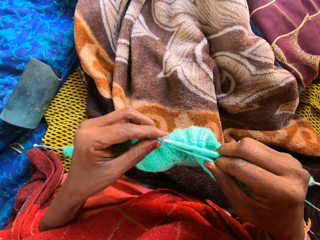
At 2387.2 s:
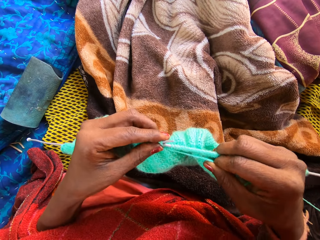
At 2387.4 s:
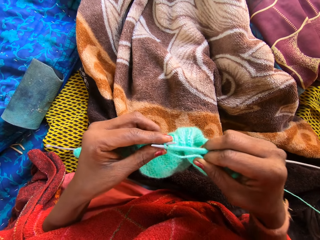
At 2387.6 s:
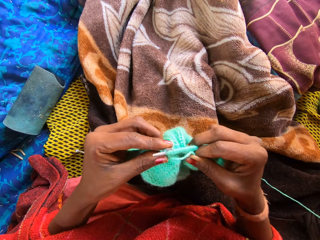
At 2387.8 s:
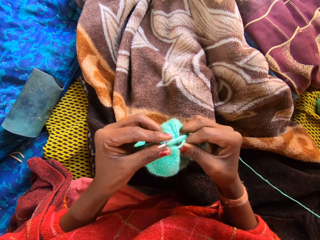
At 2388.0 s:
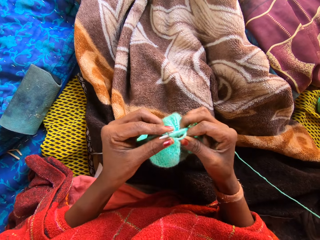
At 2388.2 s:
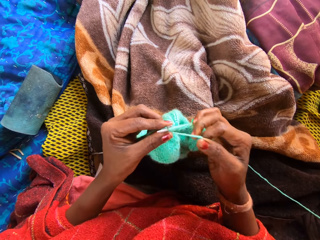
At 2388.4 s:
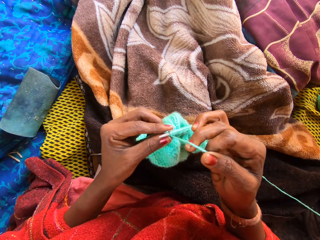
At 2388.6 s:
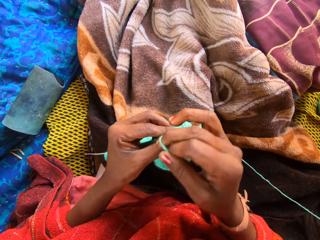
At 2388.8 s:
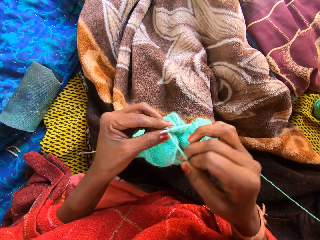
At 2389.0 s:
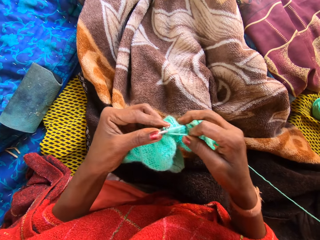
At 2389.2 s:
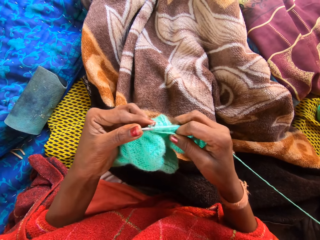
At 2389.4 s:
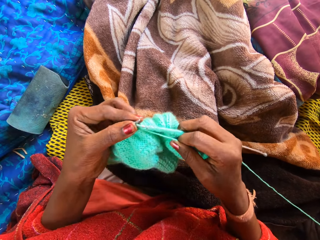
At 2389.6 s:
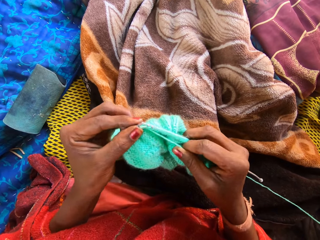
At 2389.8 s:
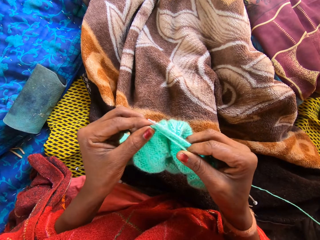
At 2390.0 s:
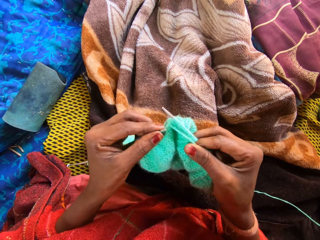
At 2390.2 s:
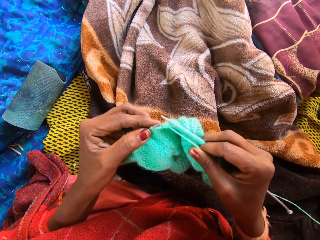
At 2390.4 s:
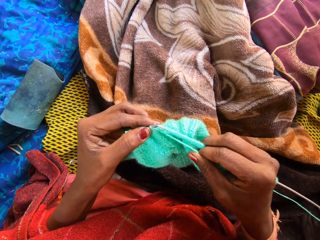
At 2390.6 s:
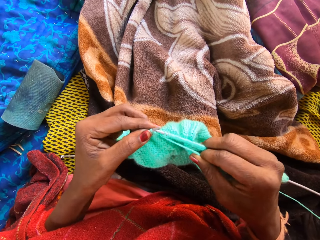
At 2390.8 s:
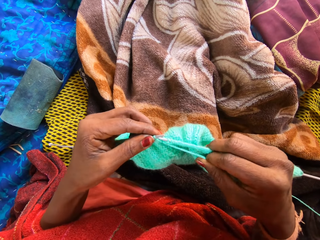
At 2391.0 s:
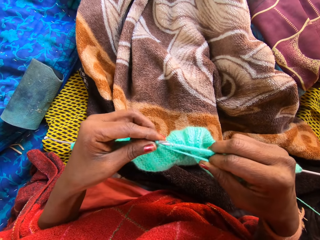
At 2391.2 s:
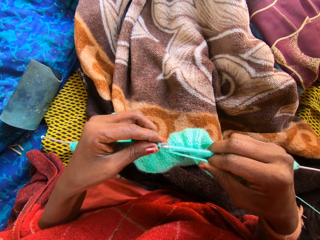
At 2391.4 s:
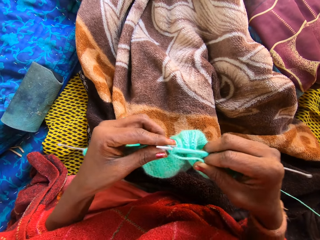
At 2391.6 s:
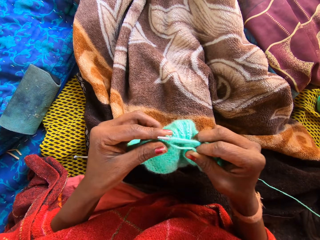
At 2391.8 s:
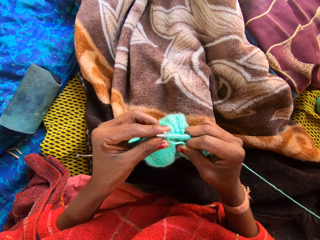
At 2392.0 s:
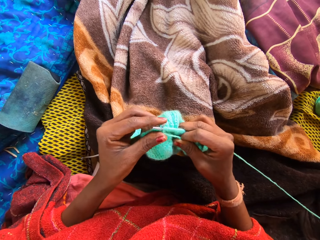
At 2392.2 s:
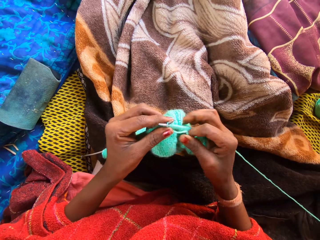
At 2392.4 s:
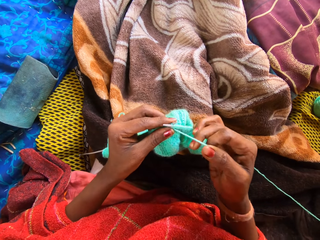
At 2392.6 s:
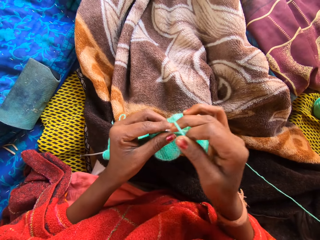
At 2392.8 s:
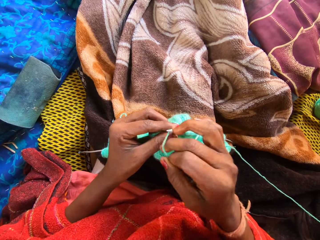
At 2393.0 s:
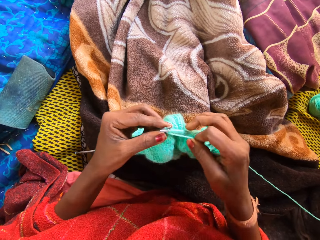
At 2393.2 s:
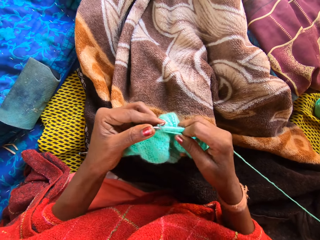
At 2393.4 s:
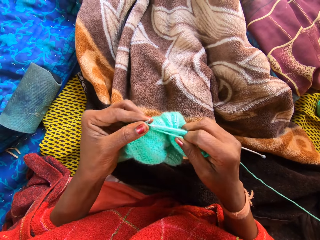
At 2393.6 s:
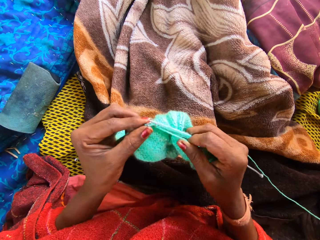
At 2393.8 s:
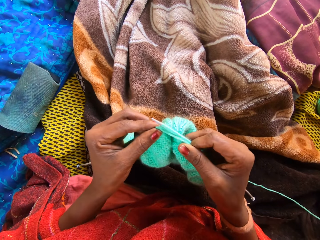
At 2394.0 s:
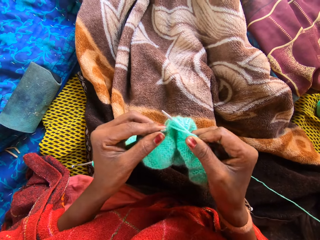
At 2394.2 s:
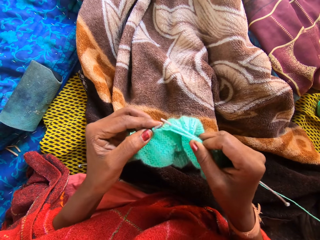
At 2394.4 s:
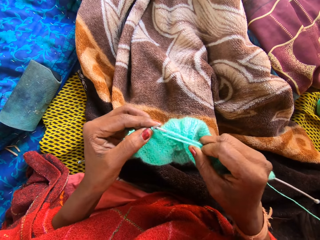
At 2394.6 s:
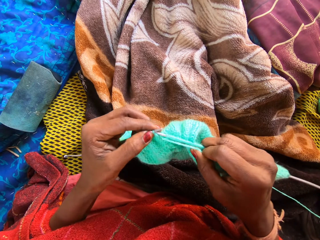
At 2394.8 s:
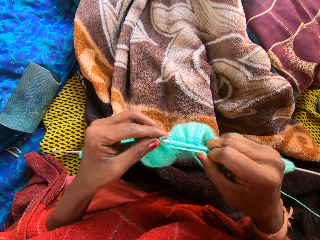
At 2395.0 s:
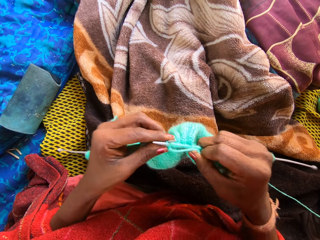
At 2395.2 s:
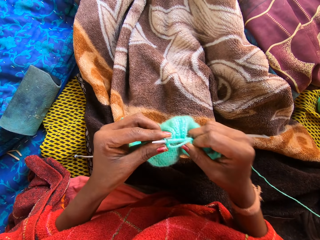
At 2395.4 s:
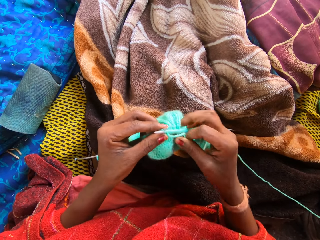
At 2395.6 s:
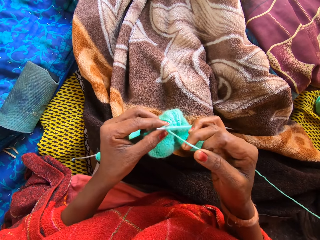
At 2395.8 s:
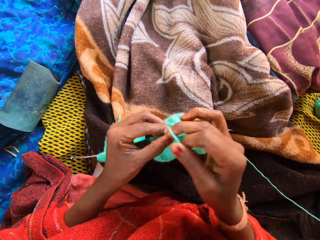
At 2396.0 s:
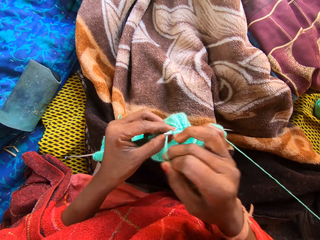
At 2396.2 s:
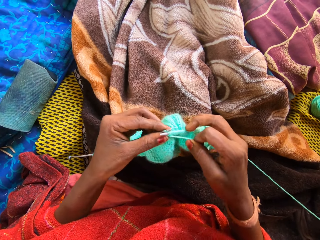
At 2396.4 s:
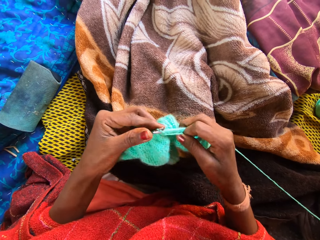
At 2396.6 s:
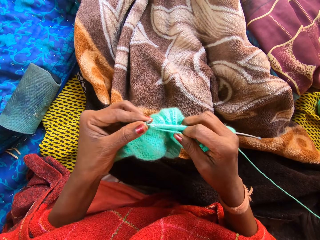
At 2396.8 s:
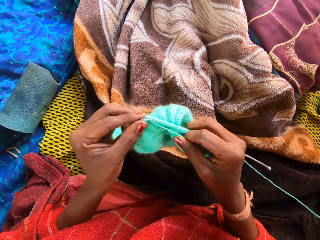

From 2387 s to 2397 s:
The camera wearer knits the fabric. He holds the knitting needle. He holds the thread with his right hand.

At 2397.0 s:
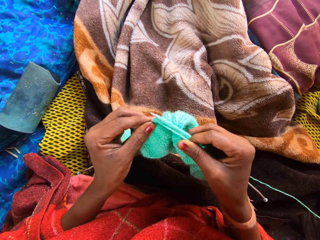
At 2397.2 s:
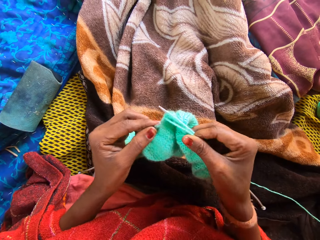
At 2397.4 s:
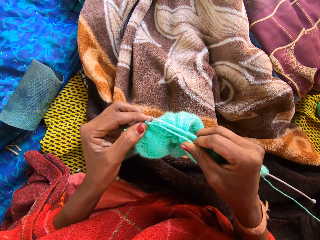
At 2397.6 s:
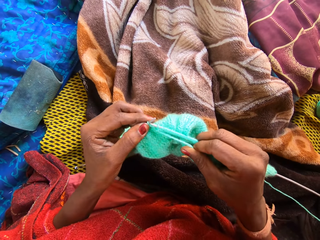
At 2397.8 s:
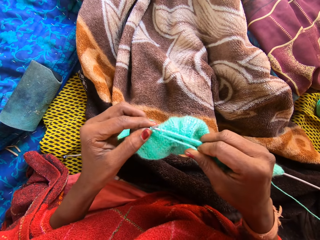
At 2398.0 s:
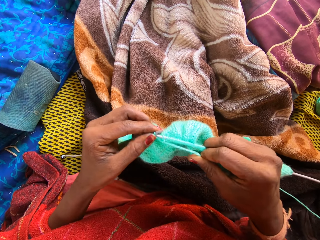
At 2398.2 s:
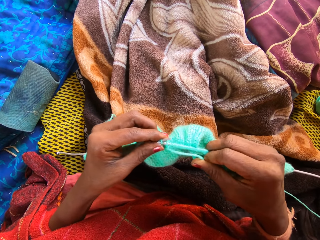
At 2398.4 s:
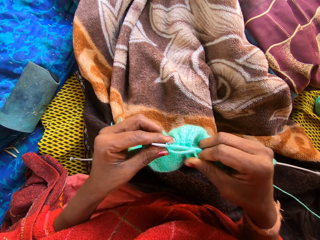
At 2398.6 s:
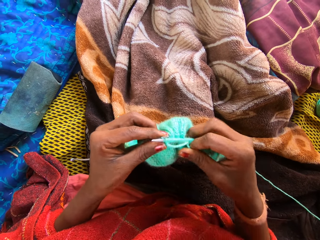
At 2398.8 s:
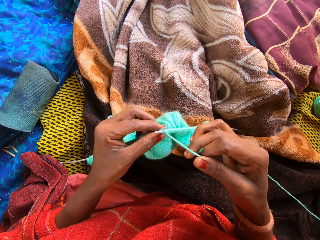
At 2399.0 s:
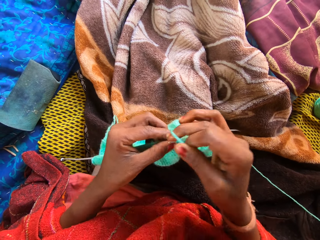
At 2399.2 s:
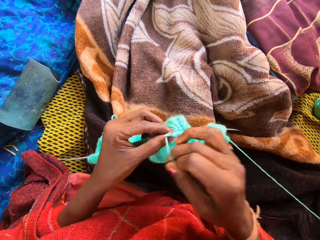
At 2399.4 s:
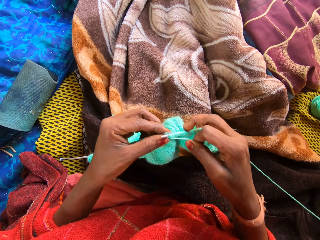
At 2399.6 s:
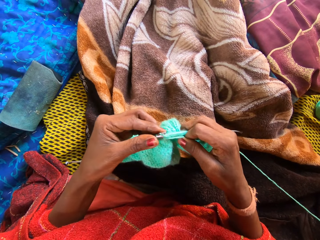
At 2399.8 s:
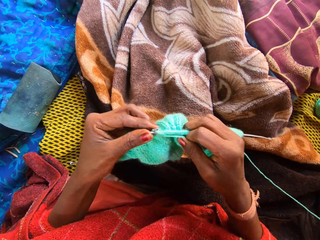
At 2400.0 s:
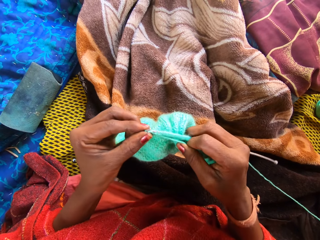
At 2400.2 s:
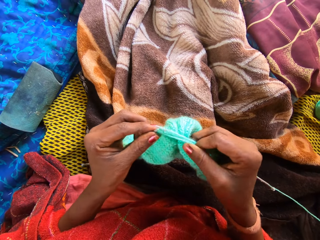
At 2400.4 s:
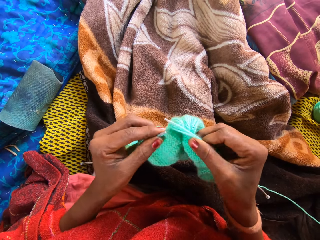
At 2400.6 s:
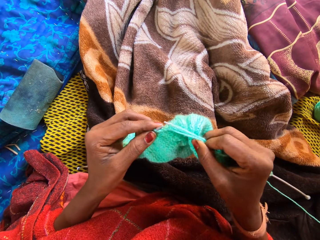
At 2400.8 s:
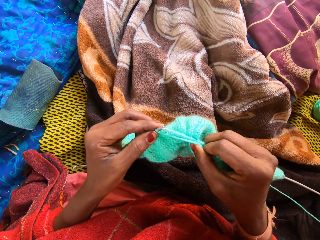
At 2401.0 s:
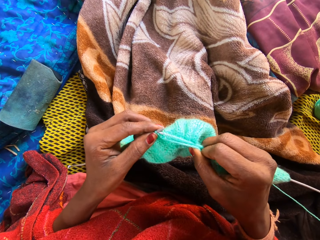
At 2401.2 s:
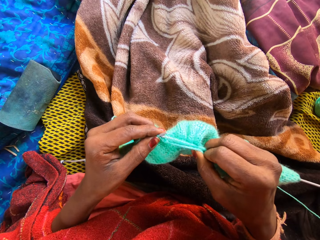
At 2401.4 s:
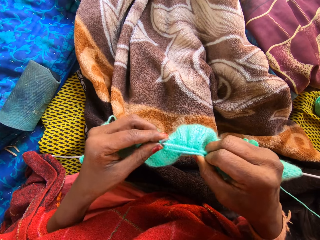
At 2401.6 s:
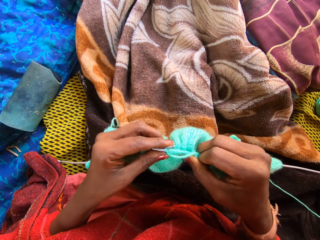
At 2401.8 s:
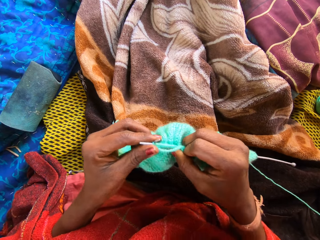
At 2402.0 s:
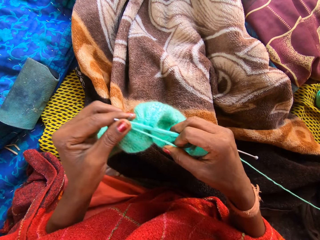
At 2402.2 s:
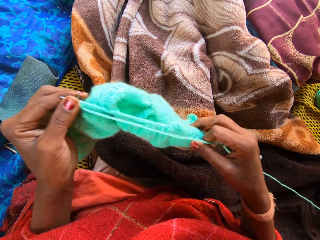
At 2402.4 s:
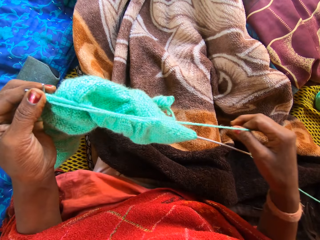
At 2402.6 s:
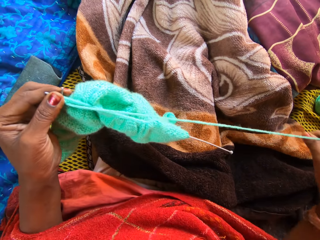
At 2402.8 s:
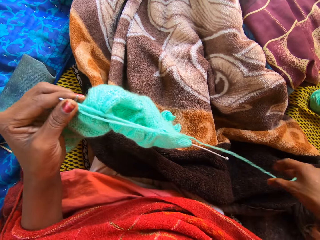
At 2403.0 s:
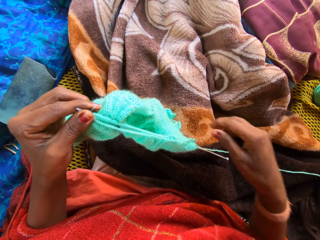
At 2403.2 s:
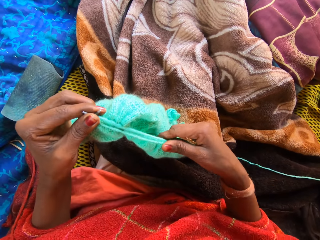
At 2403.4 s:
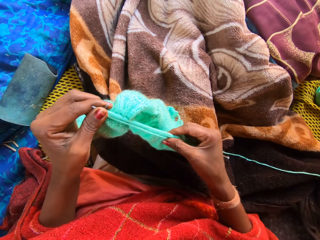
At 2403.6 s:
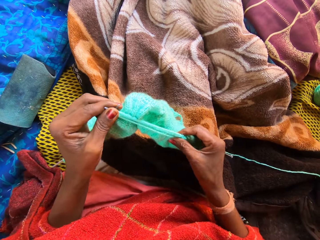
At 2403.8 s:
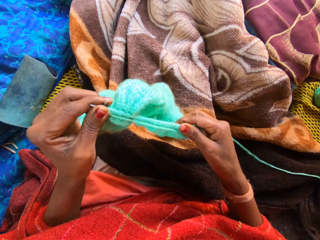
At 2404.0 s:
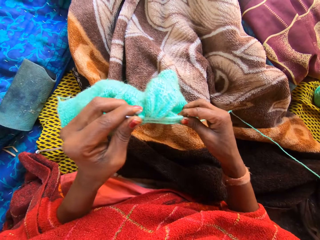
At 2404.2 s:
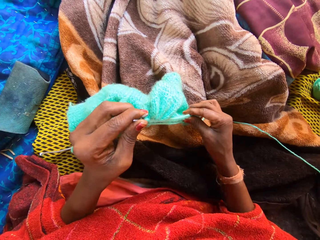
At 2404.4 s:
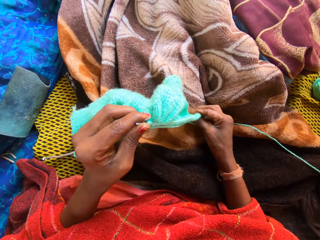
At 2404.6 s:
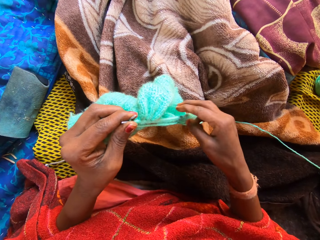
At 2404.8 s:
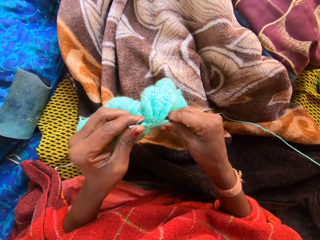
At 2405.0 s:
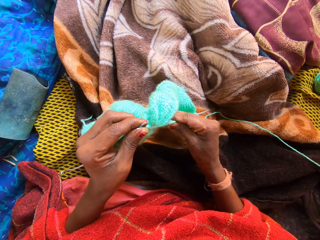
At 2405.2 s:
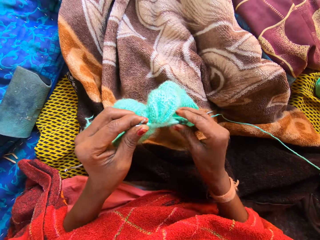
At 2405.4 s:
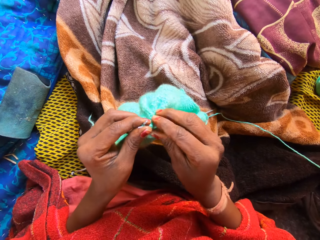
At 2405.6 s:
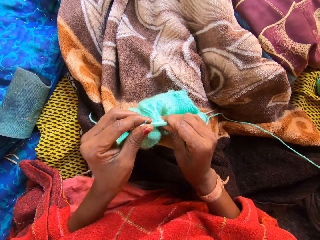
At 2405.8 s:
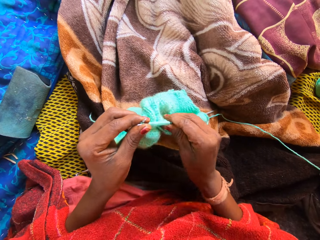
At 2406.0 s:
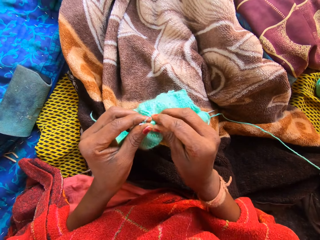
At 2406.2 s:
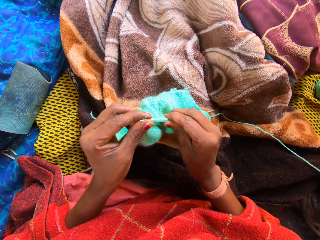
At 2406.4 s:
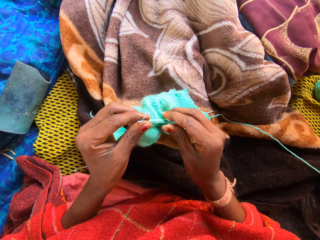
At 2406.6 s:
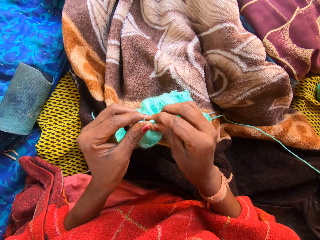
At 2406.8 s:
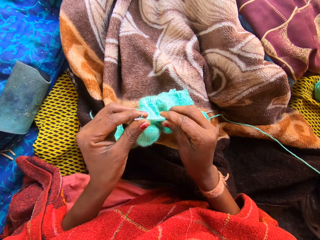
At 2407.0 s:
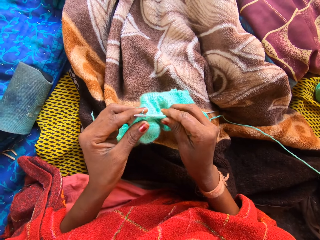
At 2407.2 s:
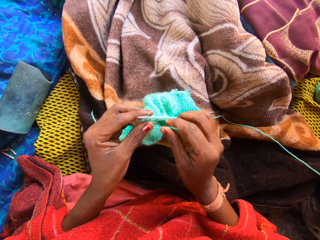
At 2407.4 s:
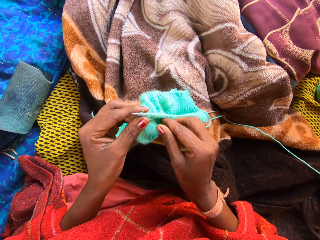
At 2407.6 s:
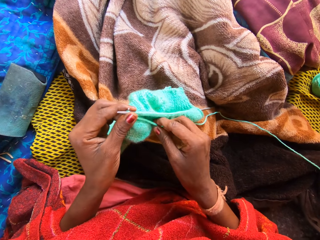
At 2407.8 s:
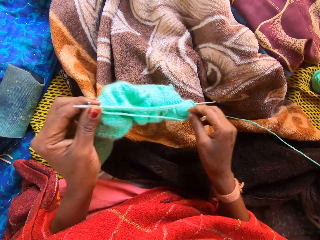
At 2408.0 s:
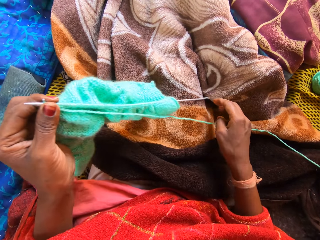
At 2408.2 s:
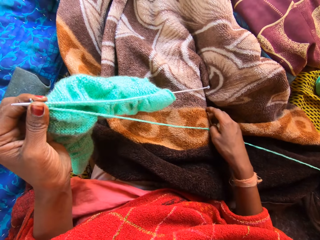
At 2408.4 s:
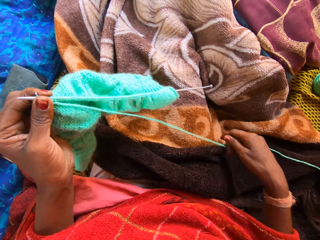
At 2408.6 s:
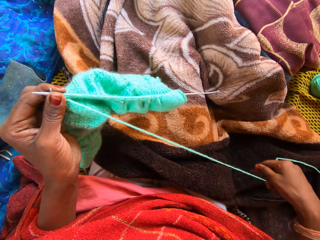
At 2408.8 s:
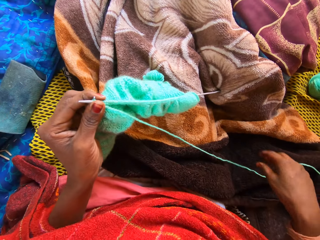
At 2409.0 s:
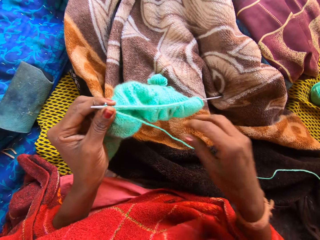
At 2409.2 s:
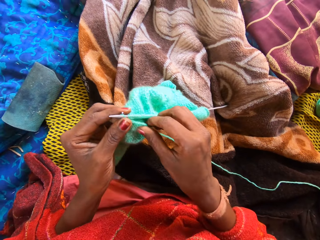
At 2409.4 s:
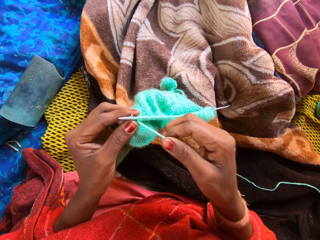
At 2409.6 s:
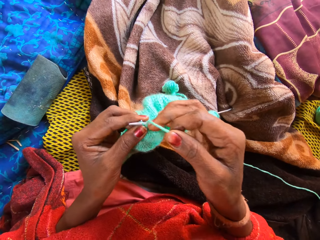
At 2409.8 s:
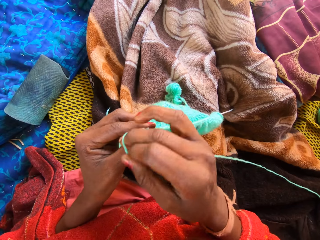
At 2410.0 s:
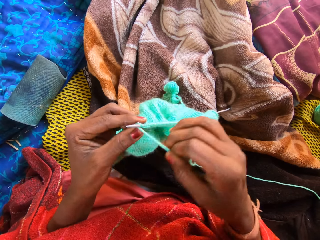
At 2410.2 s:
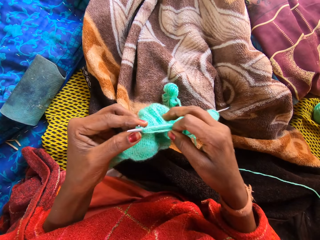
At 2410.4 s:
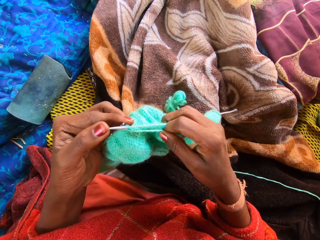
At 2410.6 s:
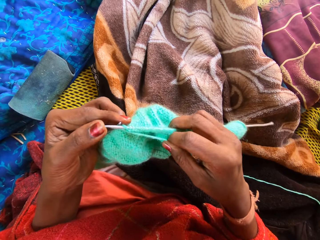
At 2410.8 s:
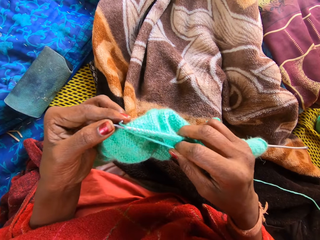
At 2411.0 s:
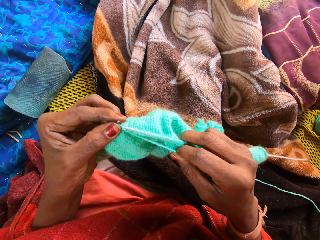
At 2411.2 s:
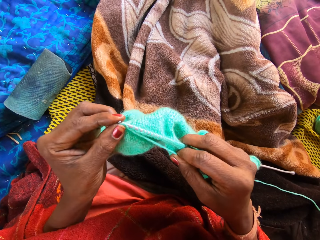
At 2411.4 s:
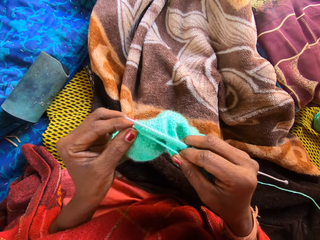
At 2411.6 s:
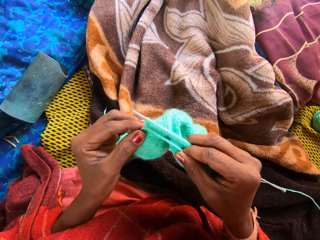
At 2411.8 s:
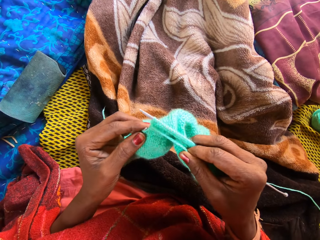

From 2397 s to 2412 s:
The camera wearer knits the fabric. She holds the fabric. She draws a part of the yarn with her left hand. She stretches the thread. She places the yarn on the duvet with both hands. She adjusts the yarn with her right hand. She stretches the thread. She knits the yarn with knitting pins.
